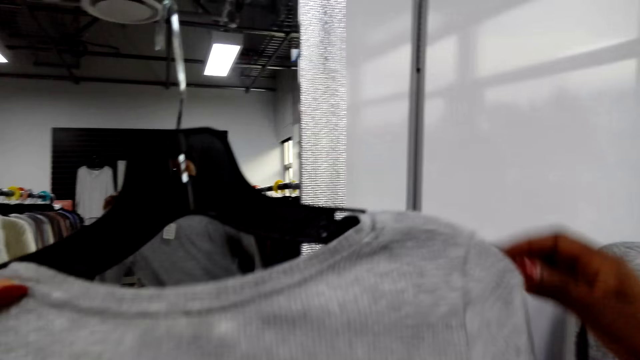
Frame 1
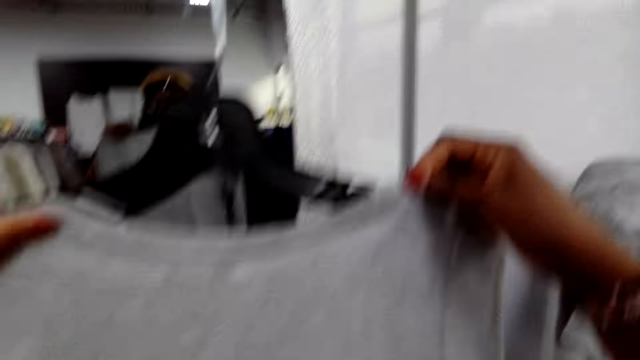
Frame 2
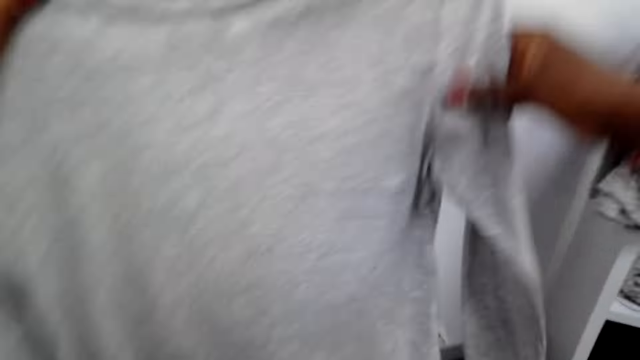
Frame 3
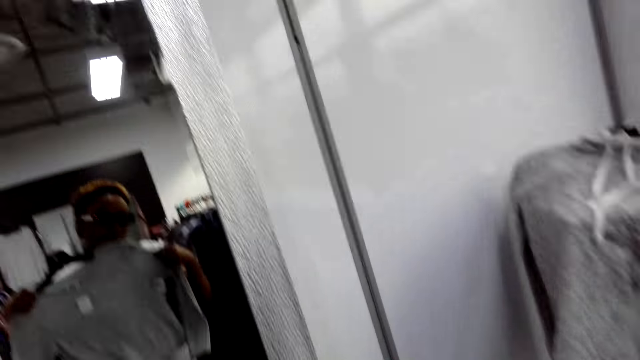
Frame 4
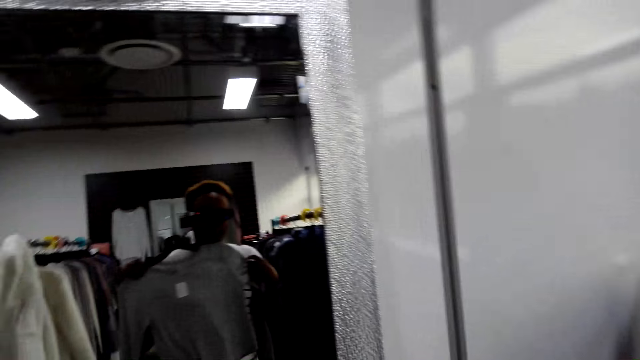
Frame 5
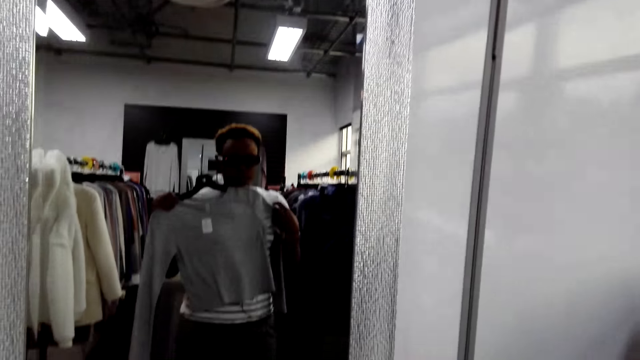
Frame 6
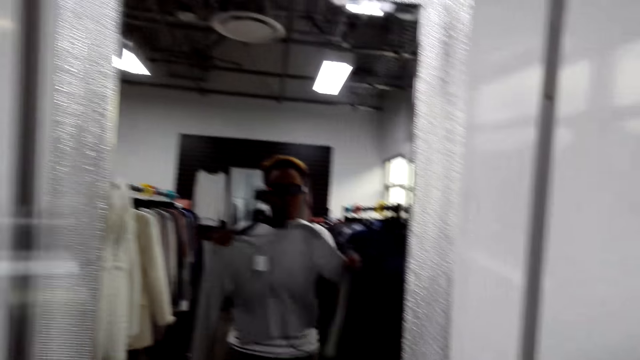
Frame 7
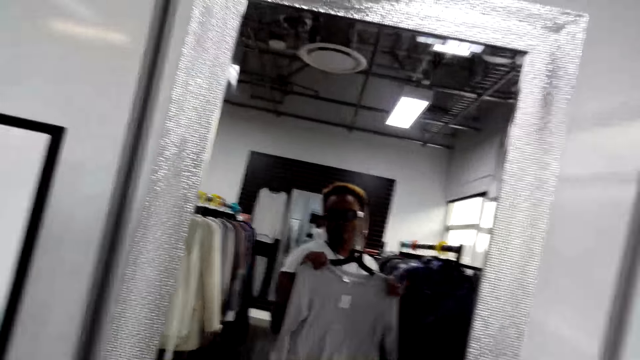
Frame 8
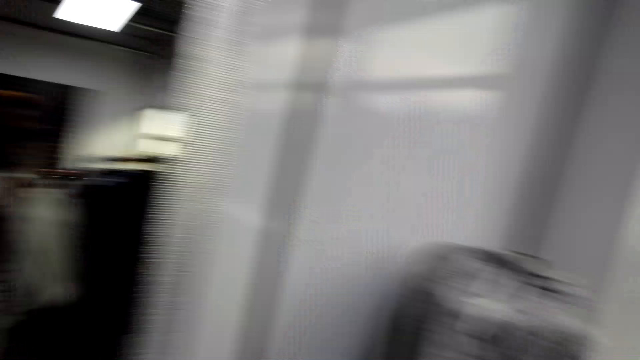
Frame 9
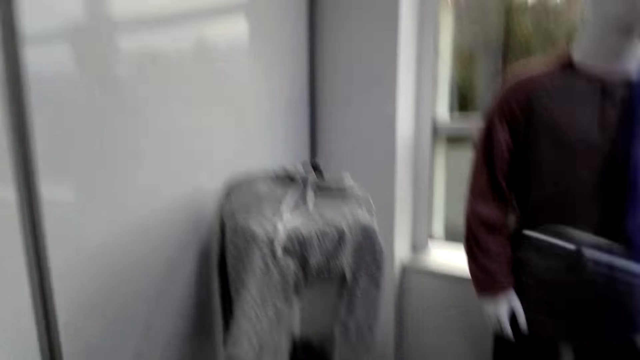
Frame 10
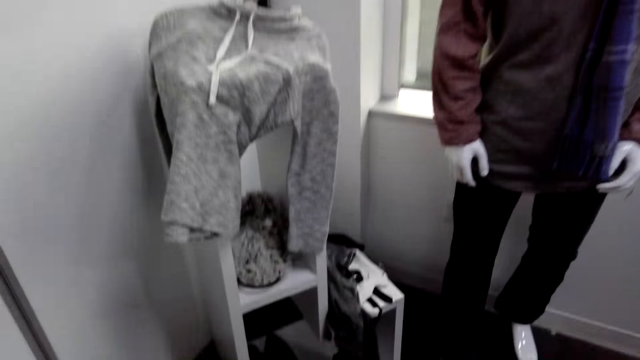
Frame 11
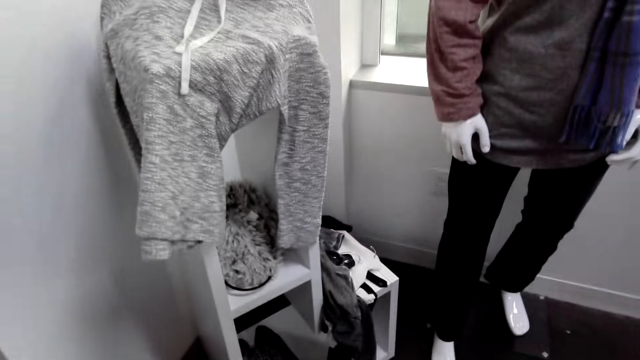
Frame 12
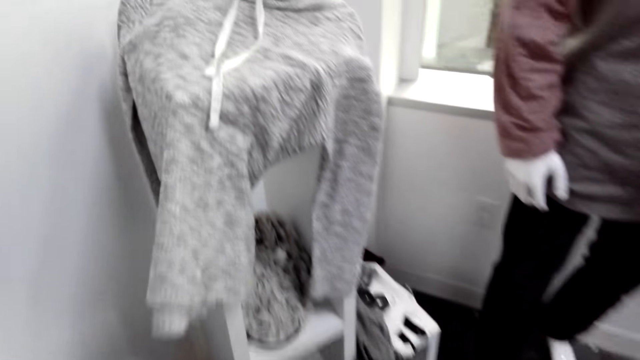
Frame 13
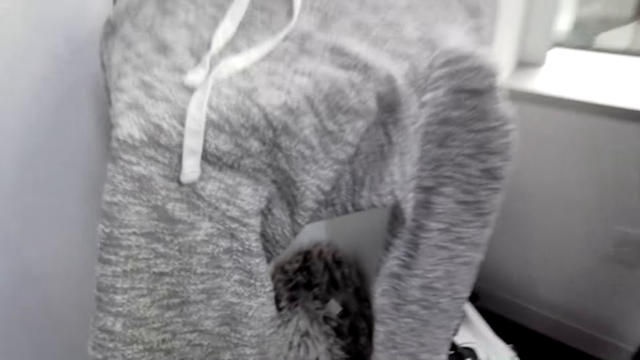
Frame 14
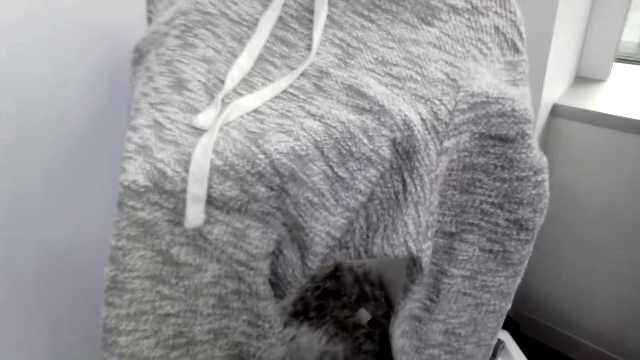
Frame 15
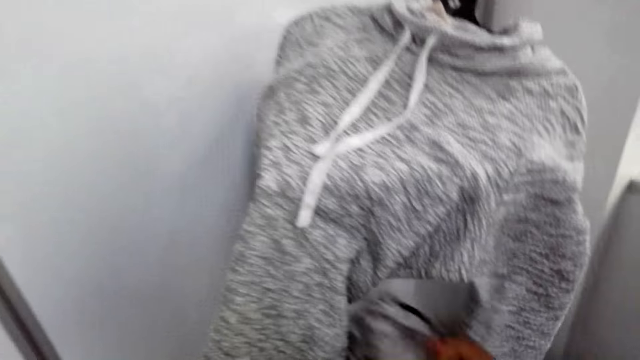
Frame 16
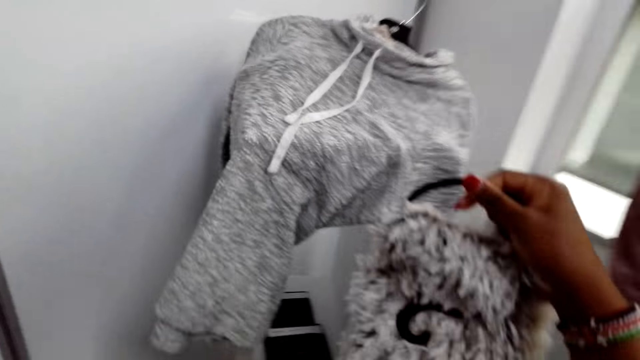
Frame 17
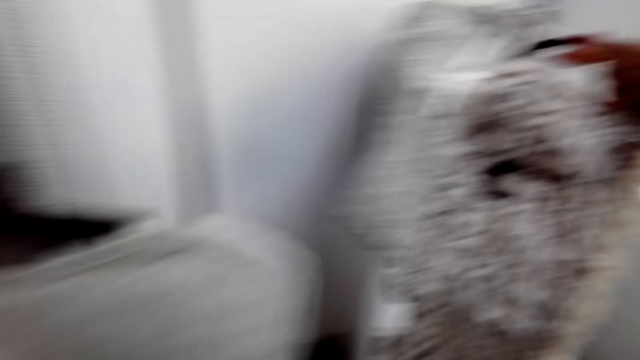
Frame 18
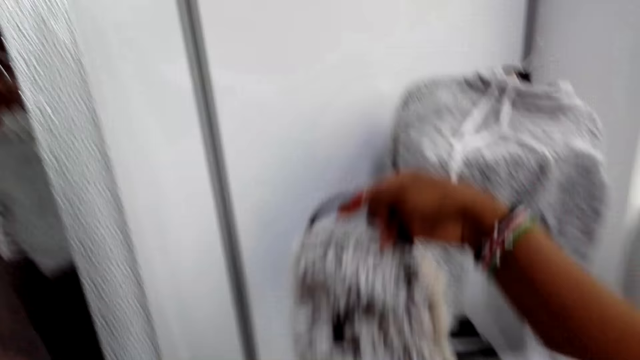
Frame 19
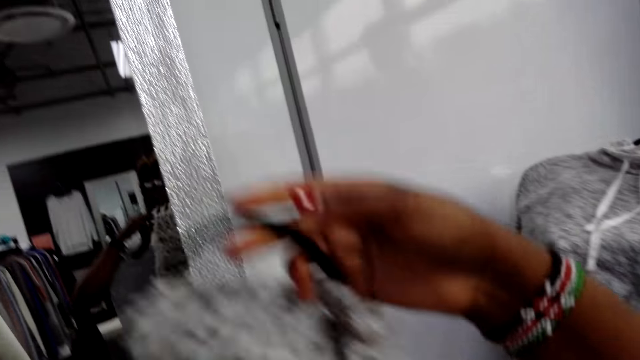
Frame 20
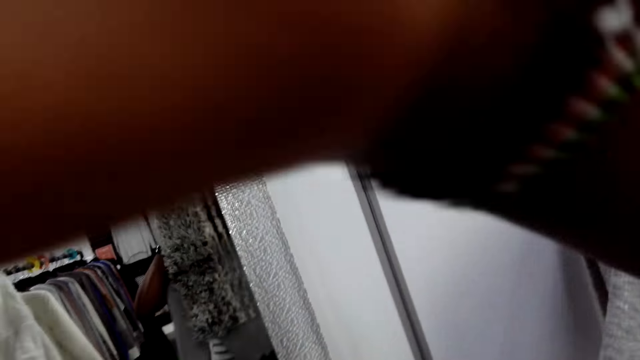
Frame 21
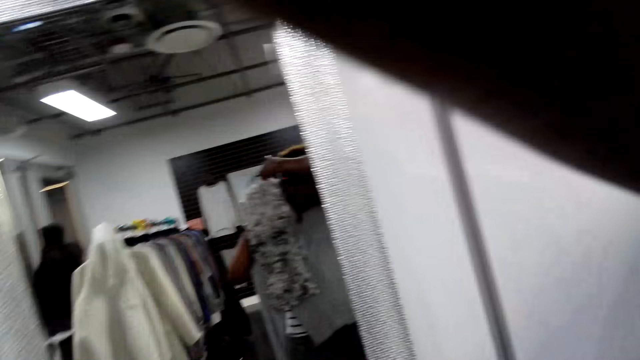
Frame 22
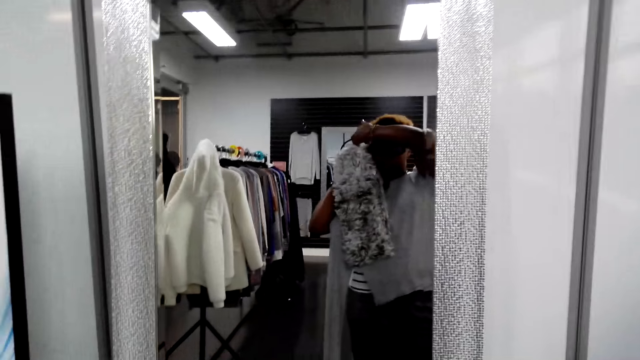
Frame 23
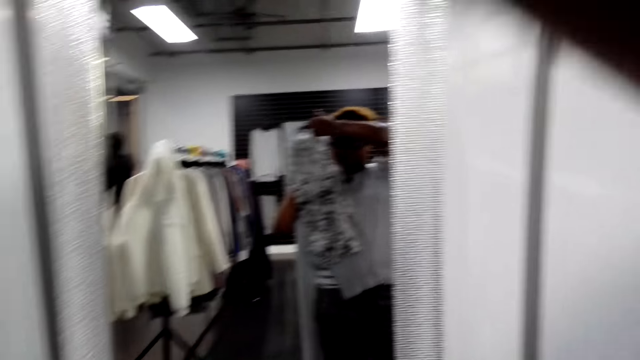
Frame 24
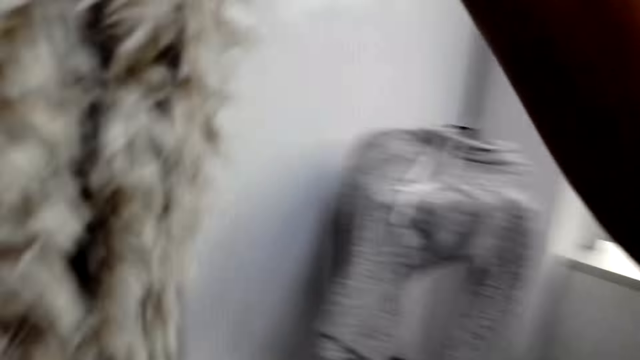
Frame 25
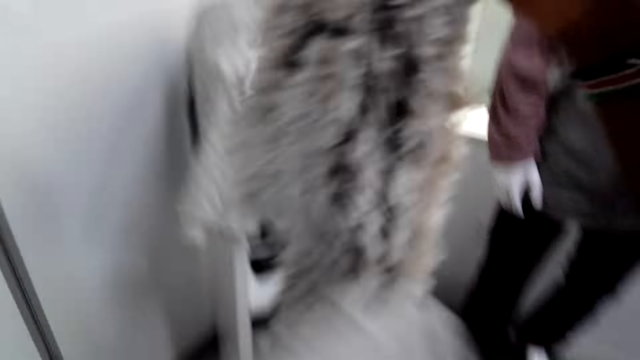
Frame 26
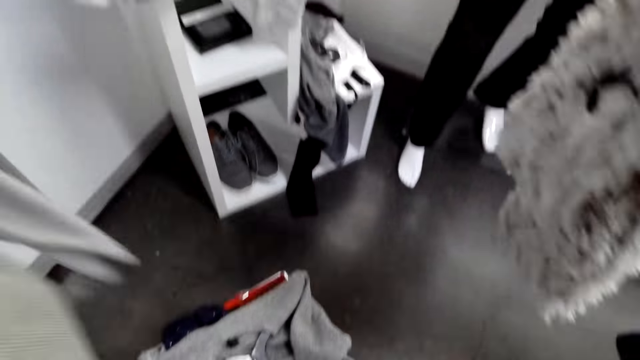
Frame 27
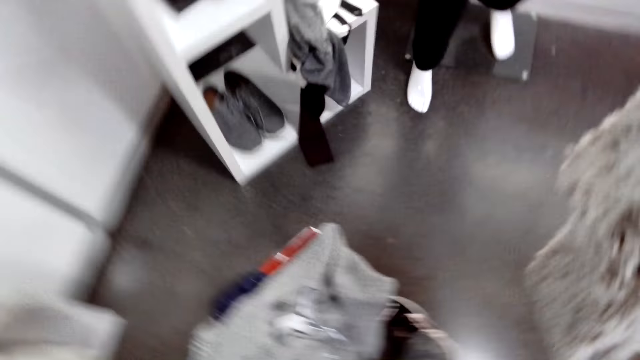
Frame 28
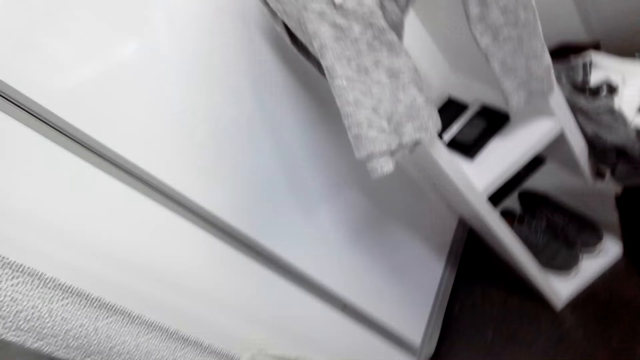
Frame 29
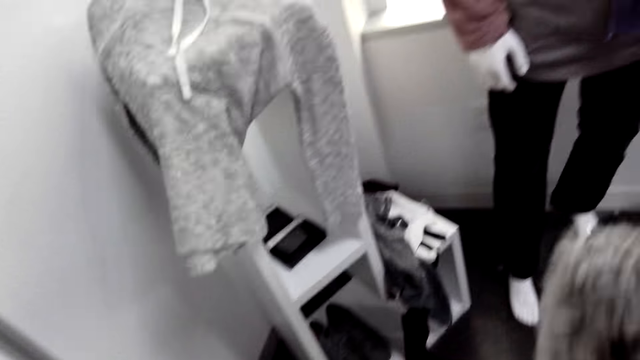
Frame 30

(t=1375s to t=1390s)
The camera wearer straightens a trouser. They look in a mirror. They look around. They walk in a cloth shop. They pick up a scarf on a stand. They hold cloth on the side. A person holds the scarf. The camera wearer lifts the scarf. The person stares at the mirror. The camera wearer looks in the mirror. They look around. They move around.

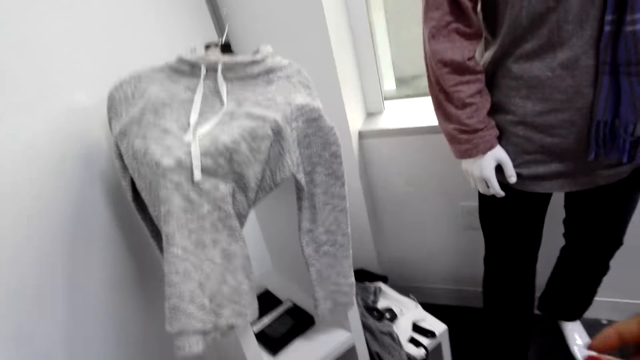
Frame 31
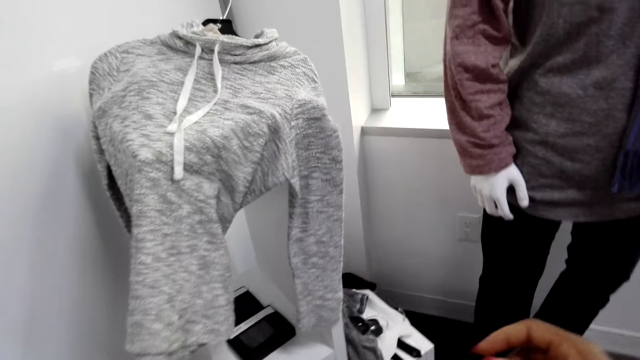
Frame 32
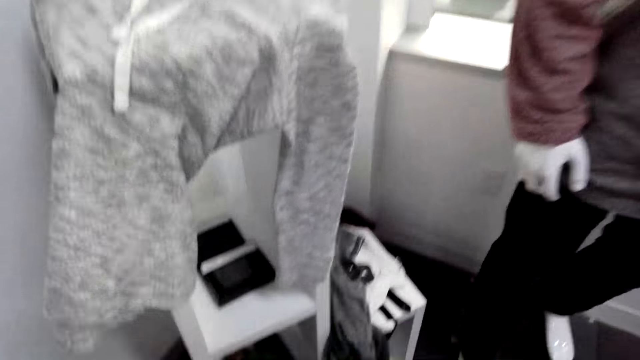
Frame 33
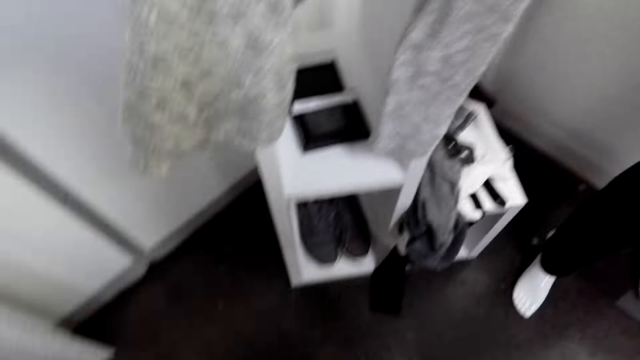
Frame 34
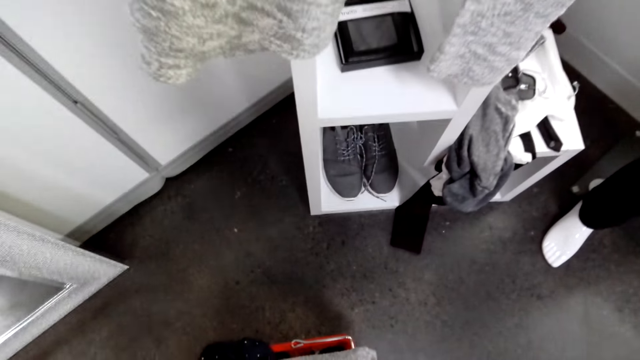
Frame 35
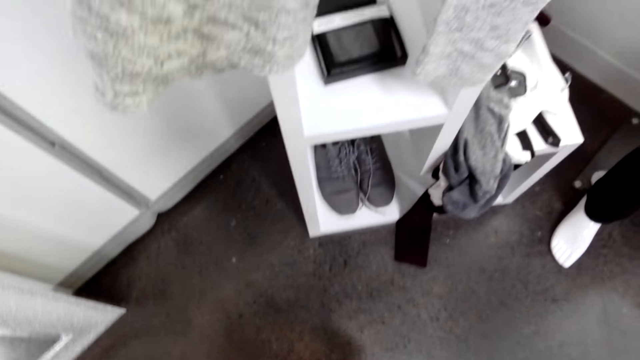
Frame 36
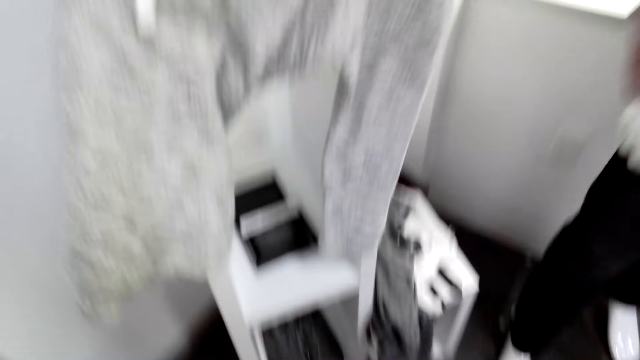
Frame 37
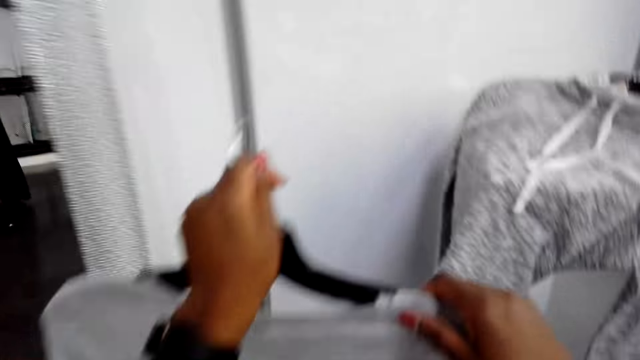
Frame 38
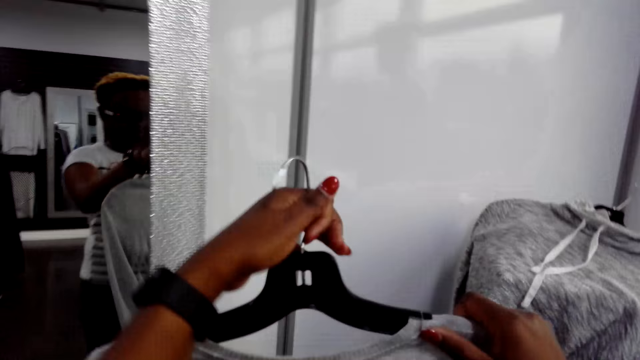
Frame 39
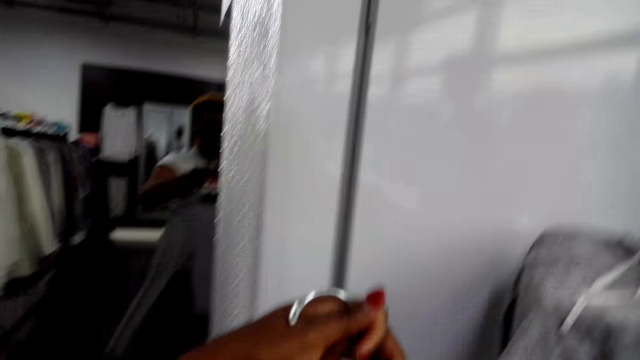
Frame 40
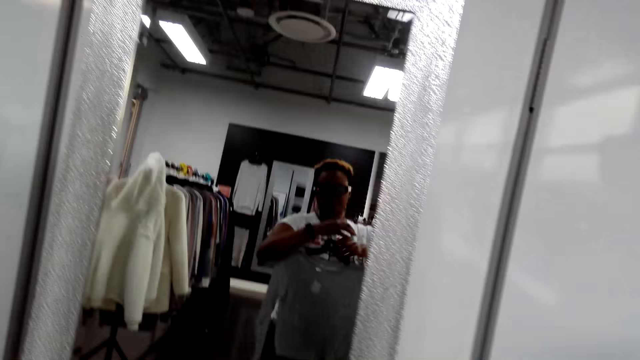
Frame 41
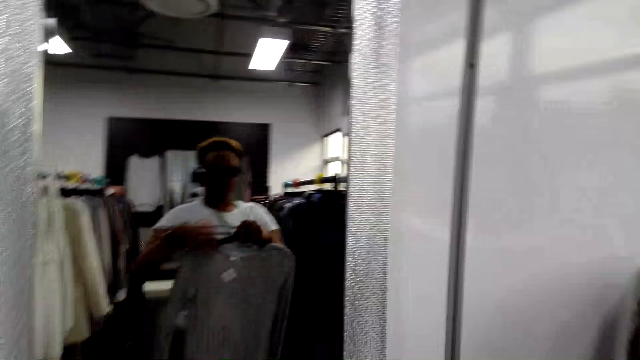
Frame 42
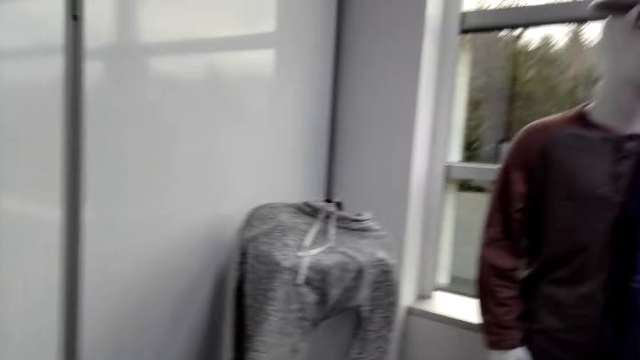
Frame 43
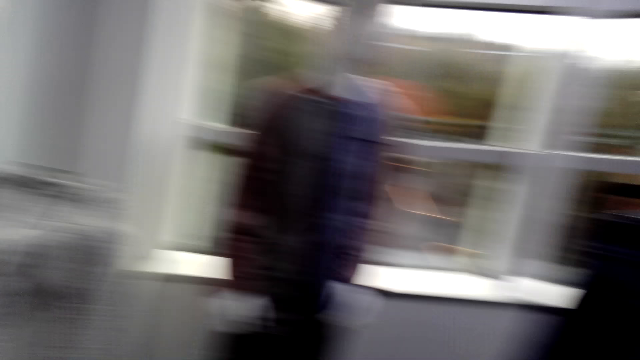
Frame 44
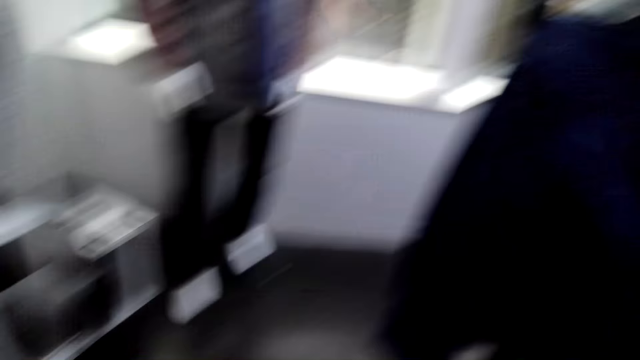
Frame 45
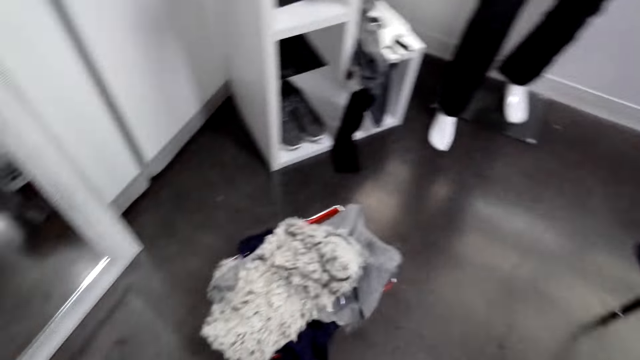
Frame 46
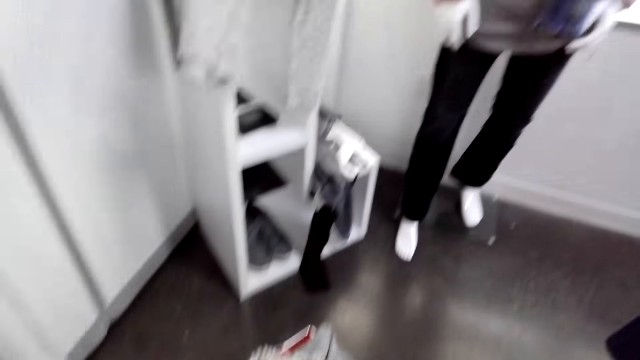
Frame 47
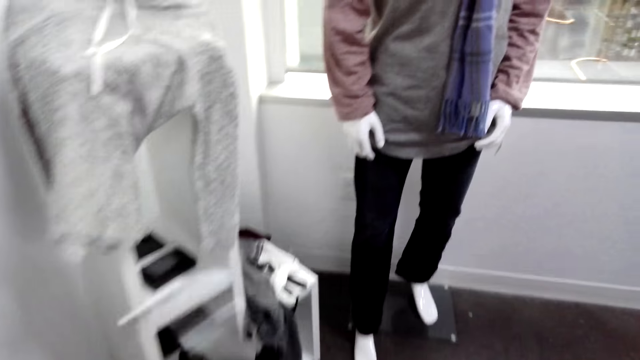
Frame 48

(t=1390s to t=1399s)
The camera wearer puts a scarf in a cart. They hold a hanger with cloth. They straighten a sweater. They converse with a person. They look in a mirror. The person stares at the mirror. The camera wearer looks around.
